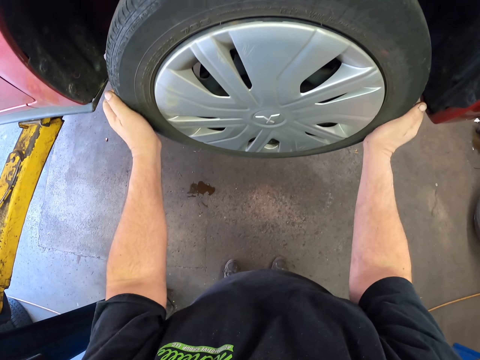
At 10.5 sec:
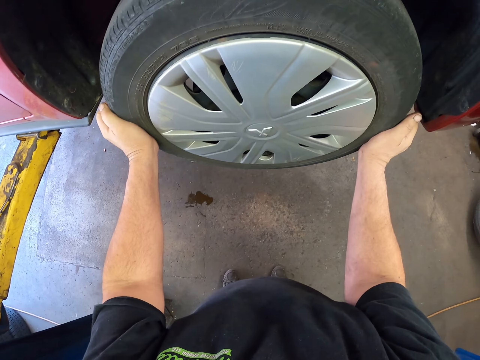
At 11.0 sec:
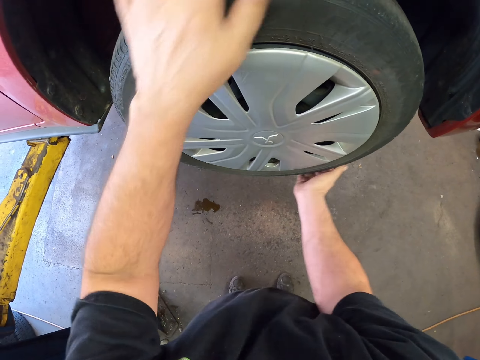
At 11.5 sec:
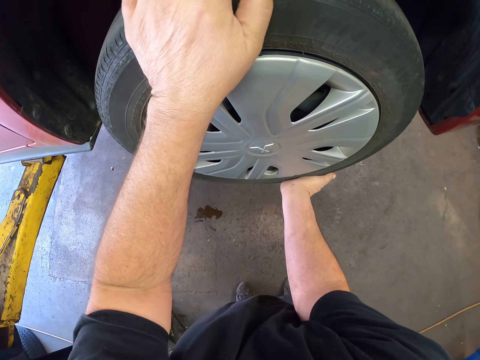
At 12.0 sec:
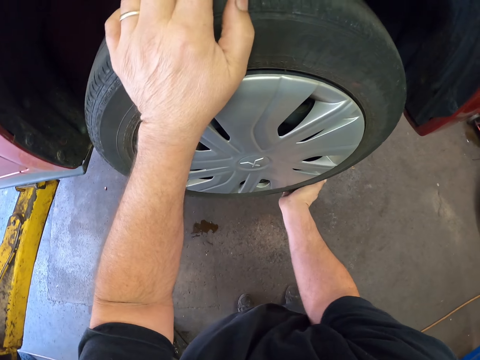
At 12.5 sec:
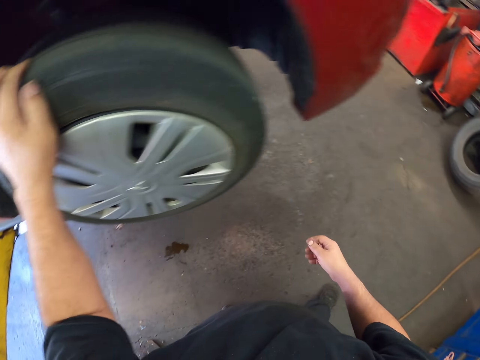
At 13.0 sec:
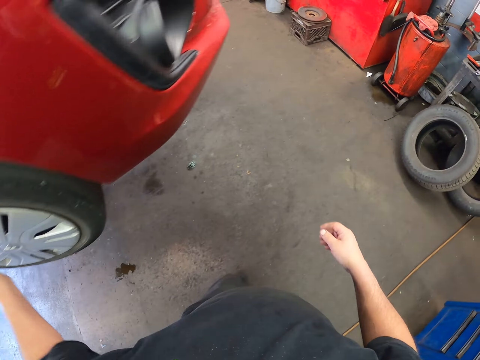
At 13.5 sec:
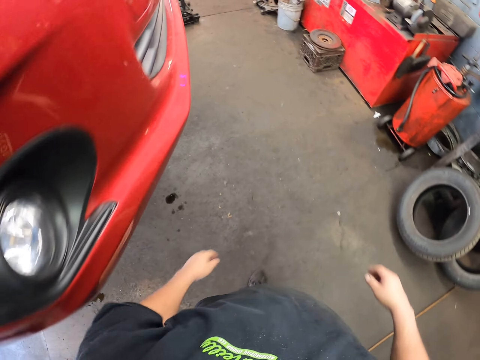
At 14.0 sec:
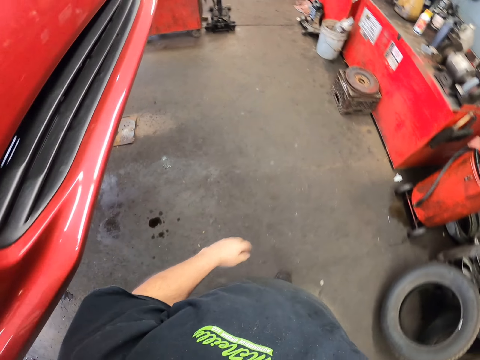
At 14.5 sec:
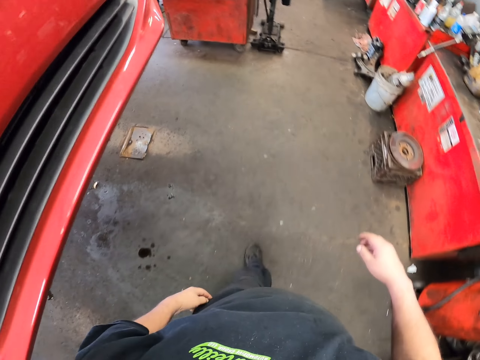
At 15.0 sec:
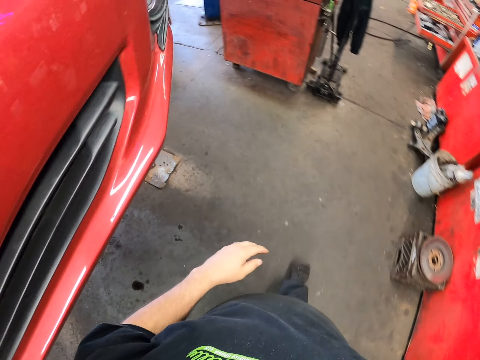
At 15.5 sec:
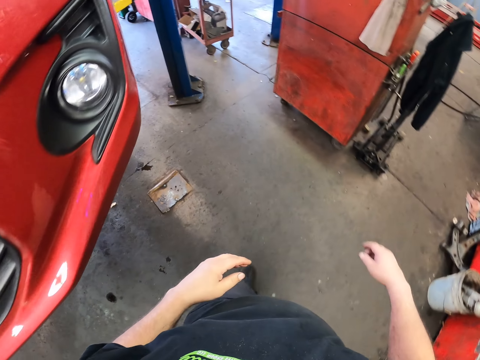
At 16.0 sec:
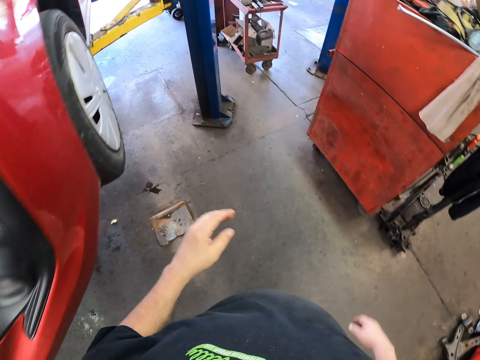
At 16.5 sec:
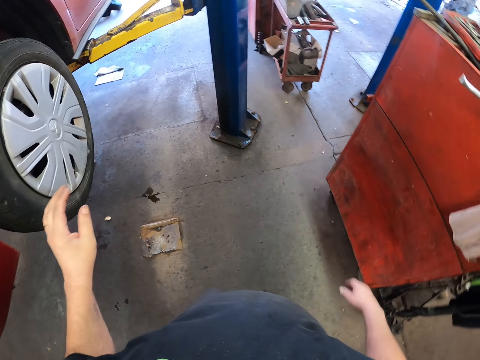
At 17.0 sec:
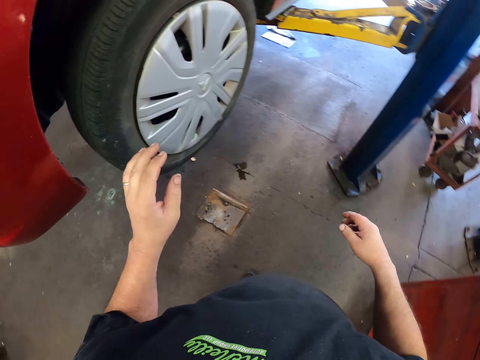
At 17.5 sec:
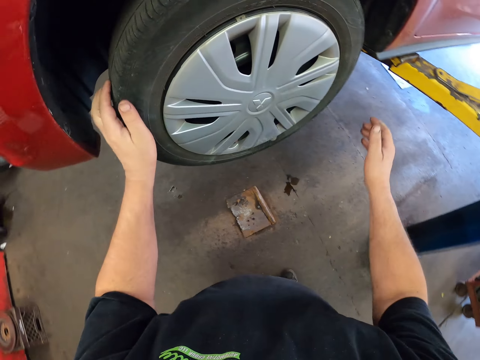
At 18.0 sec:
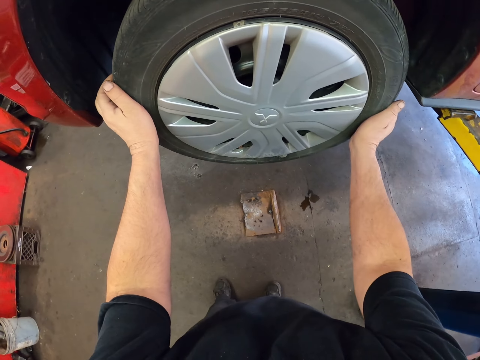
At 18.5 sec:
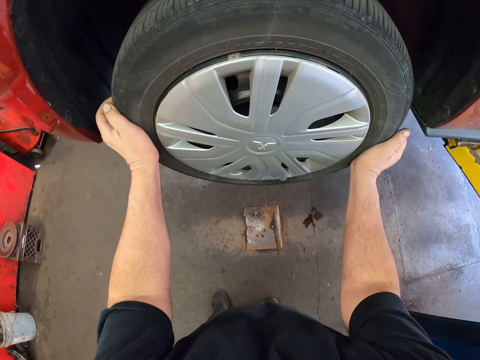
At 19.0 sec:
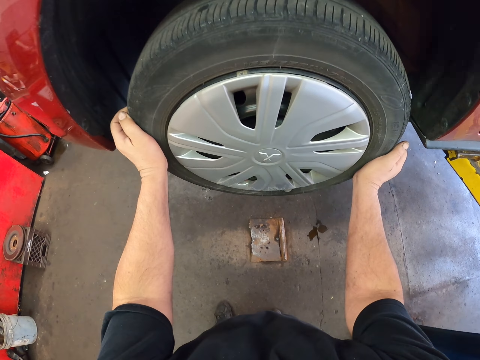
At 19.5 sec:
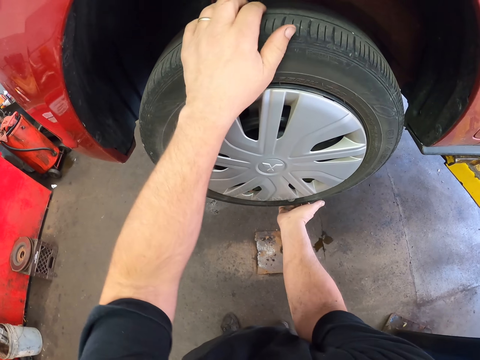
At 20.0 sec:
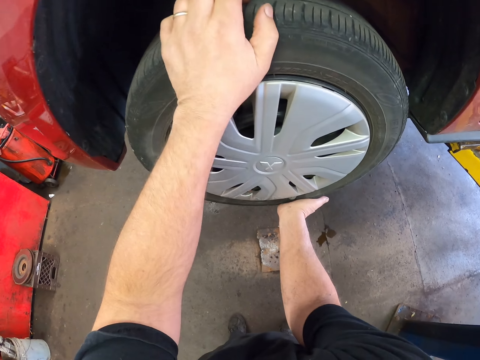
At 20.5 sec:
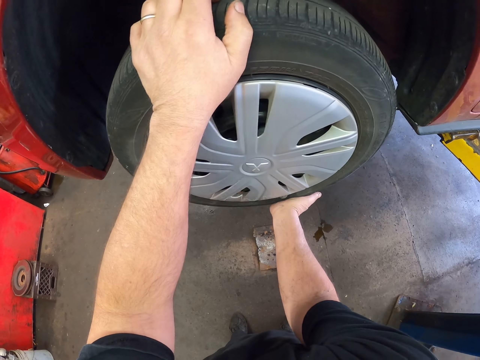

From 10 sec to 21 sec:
The camera wearer picks up the tire. They walk around. They examine the tire. They touch the car wheel.

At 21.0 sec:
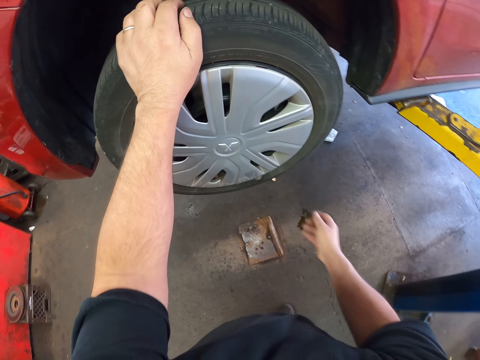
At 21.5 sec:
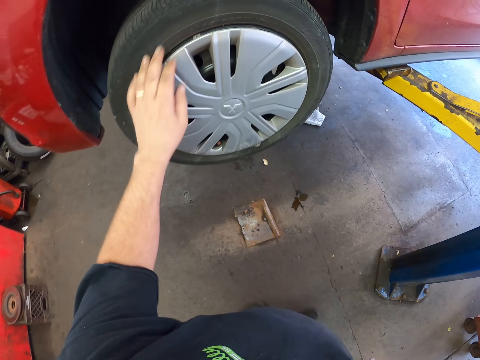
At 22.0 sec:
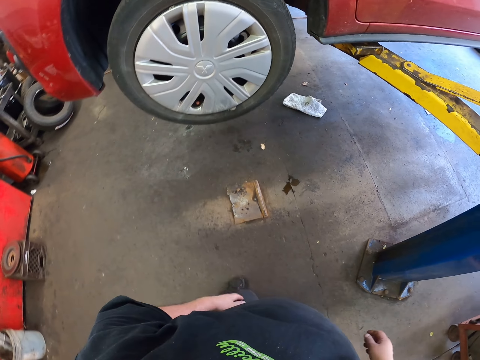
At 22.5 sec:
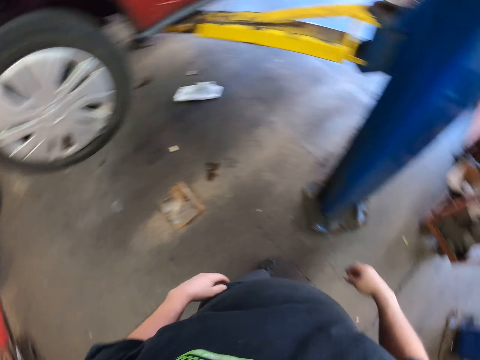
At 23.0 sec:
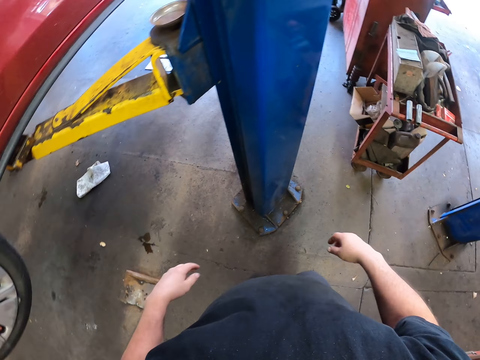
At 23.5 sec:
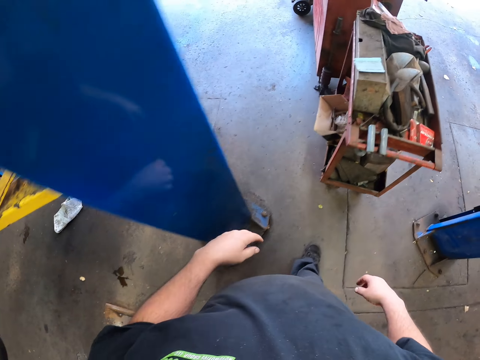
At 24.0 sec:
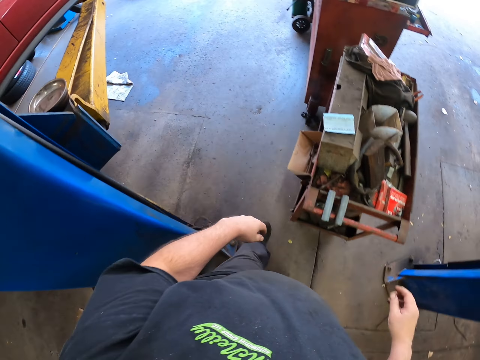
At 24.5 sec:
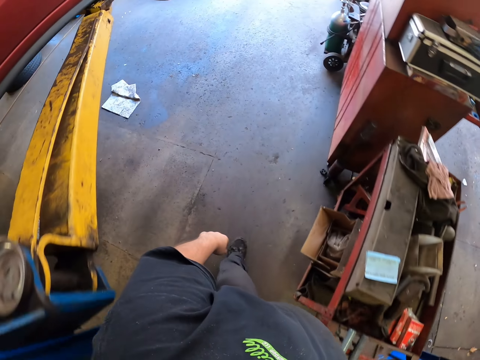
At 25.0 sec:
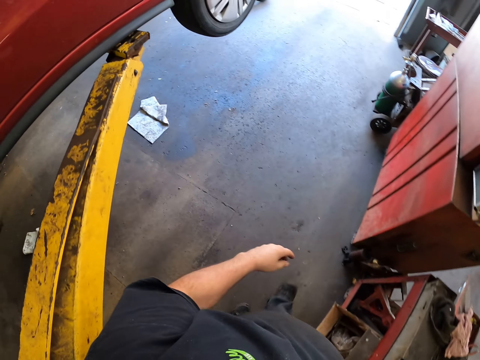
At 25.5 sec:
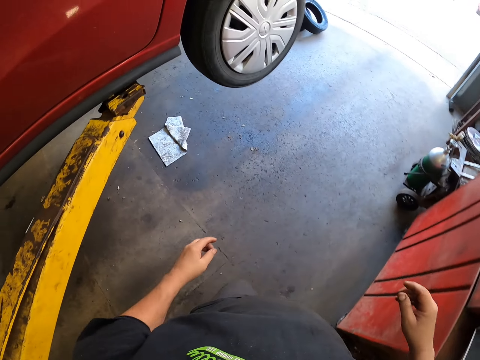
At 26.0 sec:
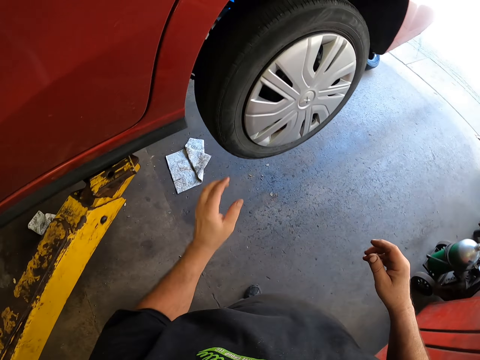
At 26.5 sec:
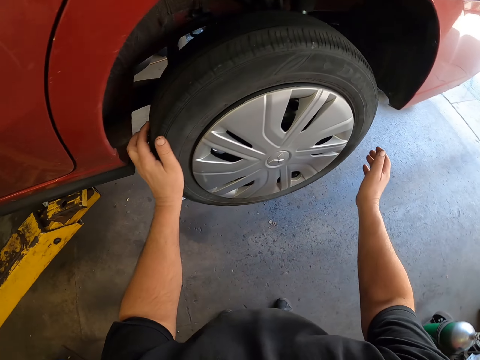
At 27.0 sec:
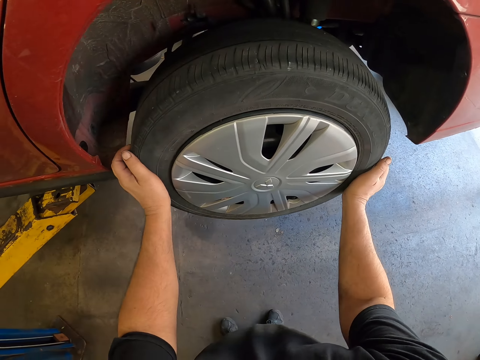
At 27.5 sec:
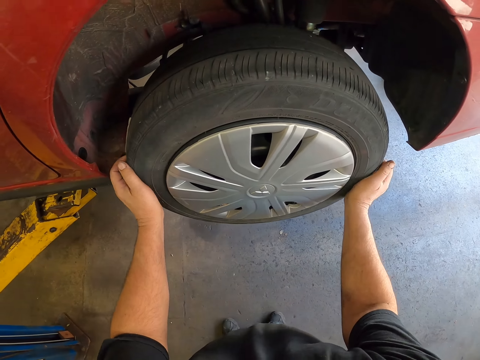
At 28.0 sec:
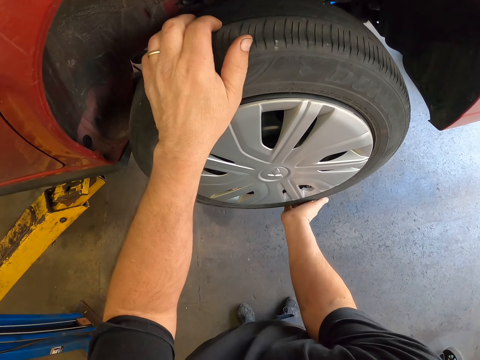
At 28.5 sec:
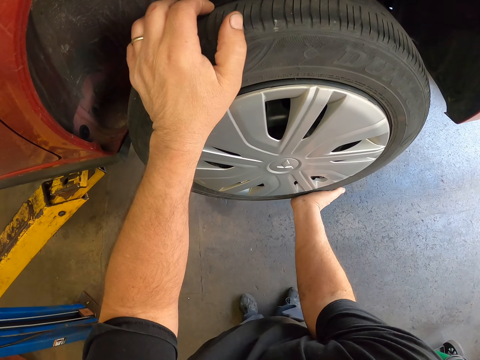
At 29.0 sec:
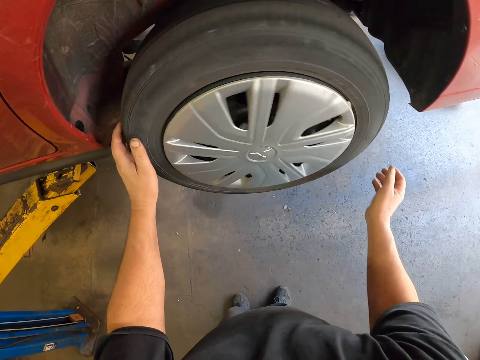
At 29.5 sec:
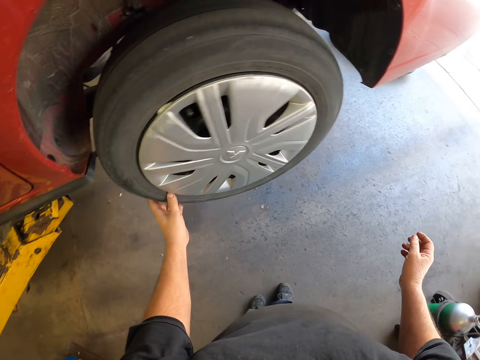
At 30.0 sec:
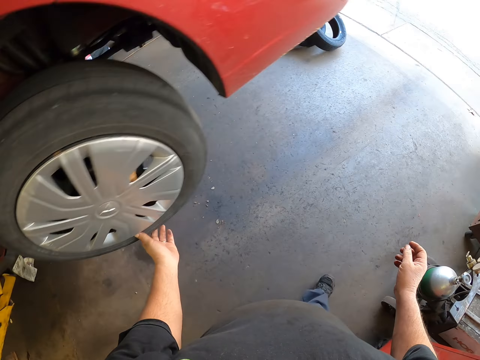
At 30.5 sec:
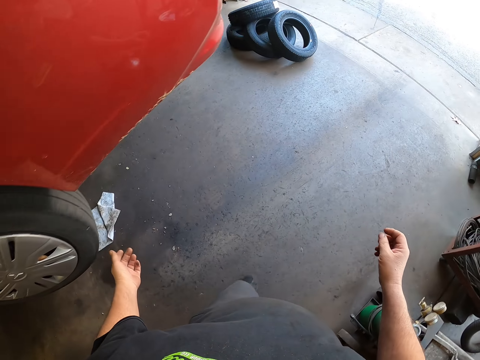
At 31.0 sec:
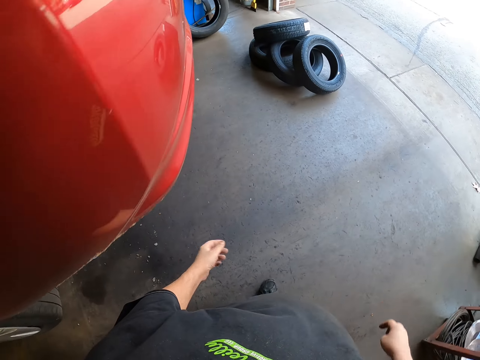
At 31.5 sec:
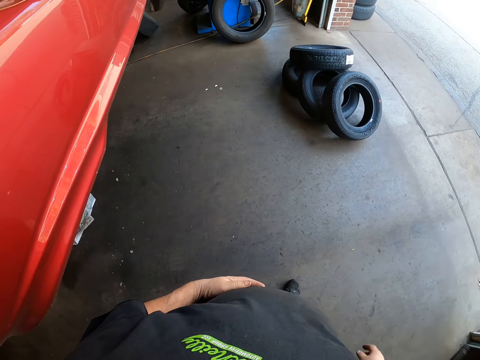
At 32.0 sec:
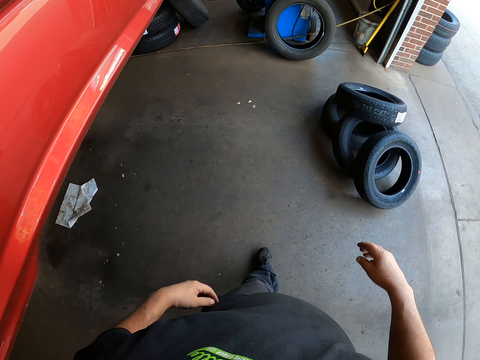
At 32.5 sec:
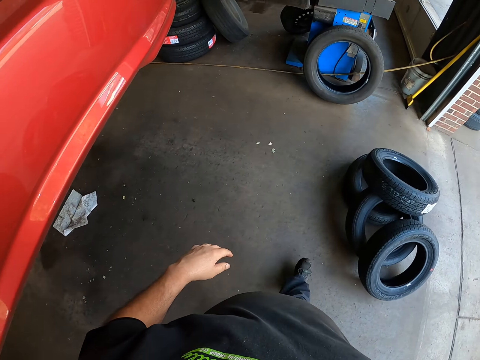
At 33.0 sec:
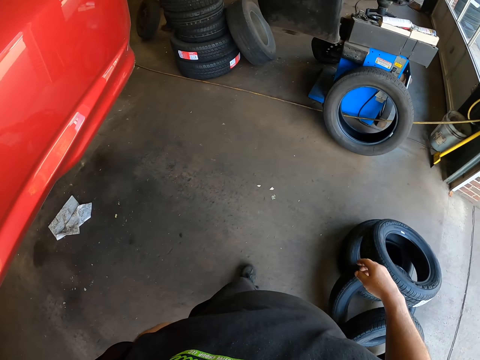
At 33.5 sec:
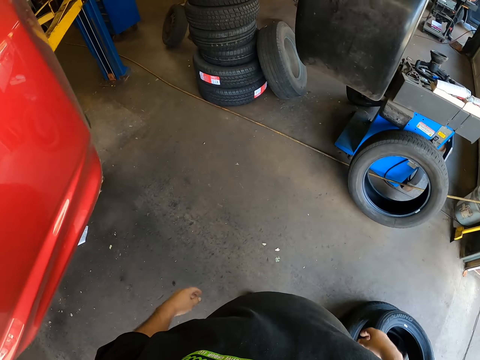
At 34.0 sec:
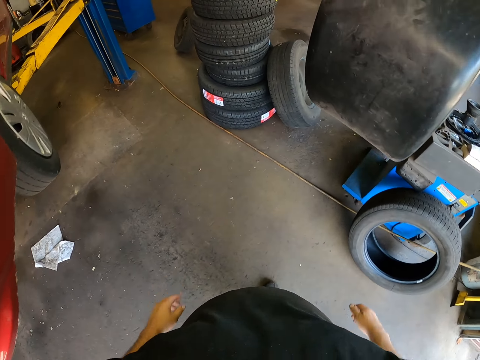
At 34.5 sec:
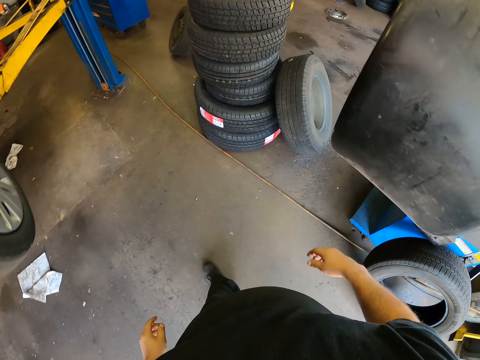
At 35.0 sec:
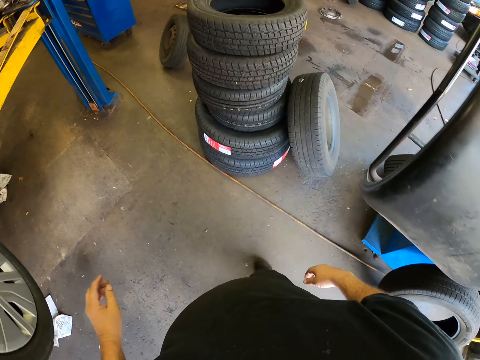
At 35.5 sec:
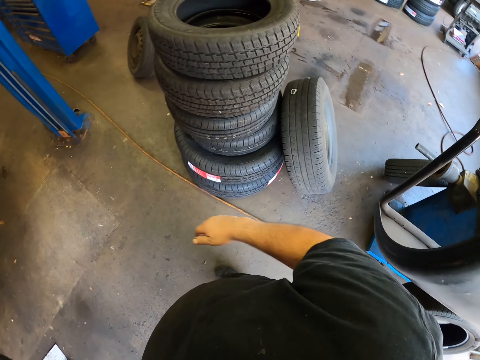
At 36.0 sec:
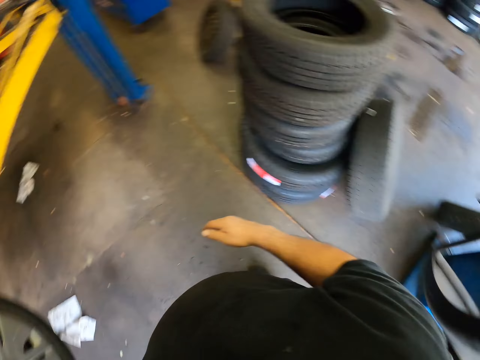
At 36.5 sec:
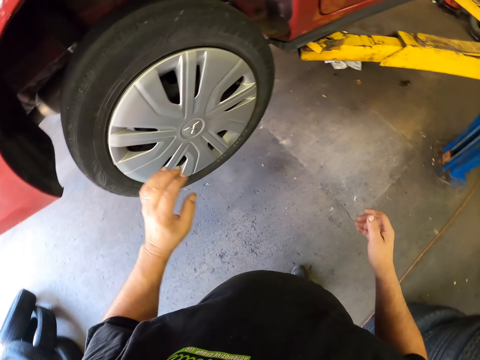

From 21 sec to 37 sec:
The camera wearer walks around. They rotate the car wheel. They examine the tire. They walk around.
